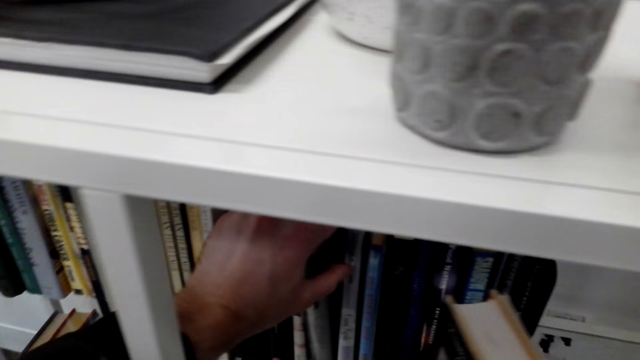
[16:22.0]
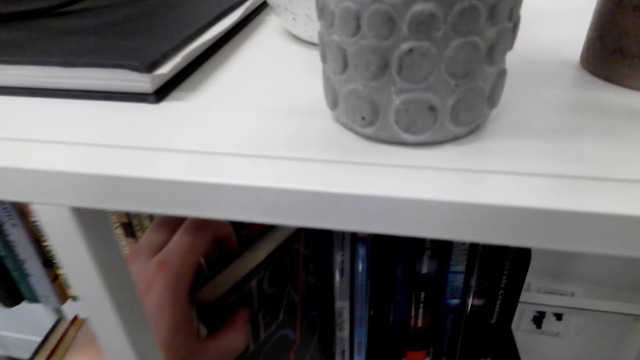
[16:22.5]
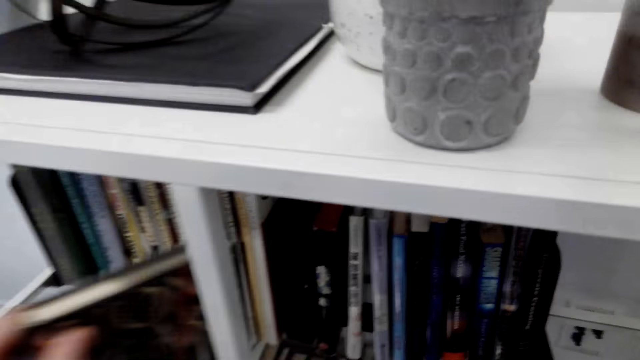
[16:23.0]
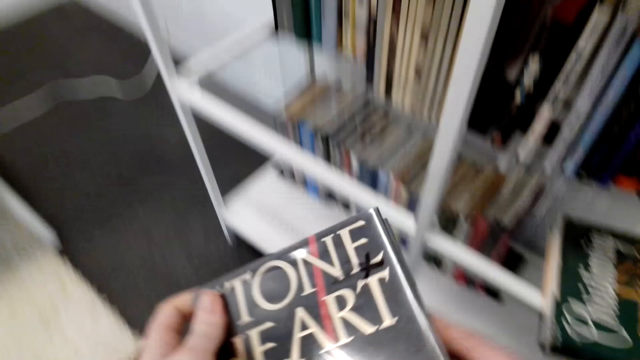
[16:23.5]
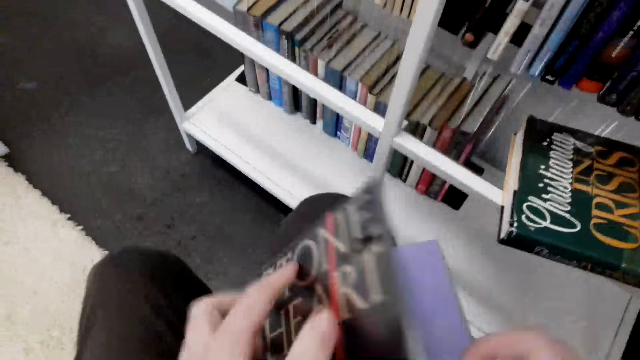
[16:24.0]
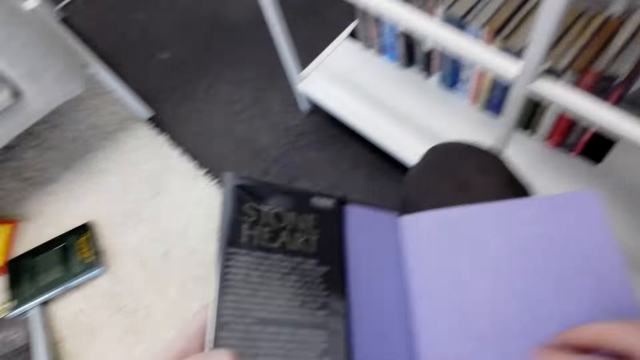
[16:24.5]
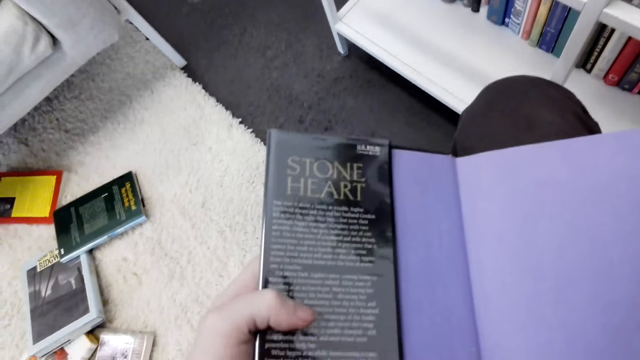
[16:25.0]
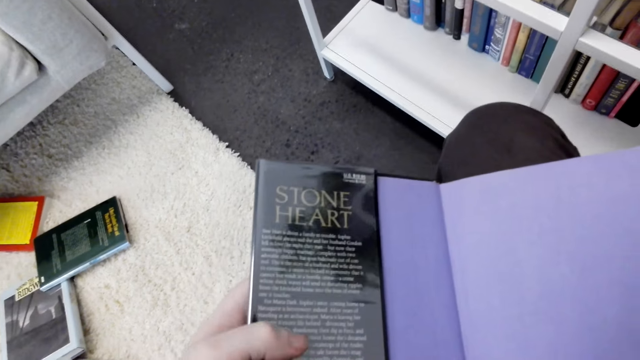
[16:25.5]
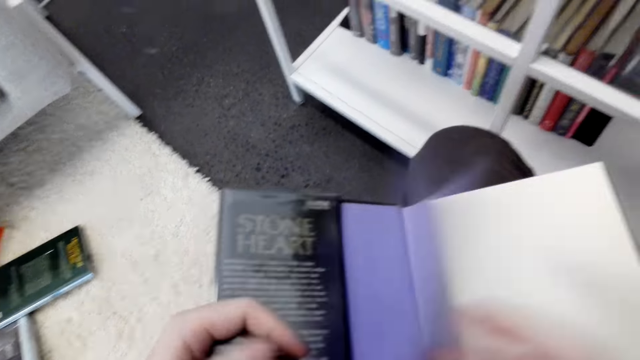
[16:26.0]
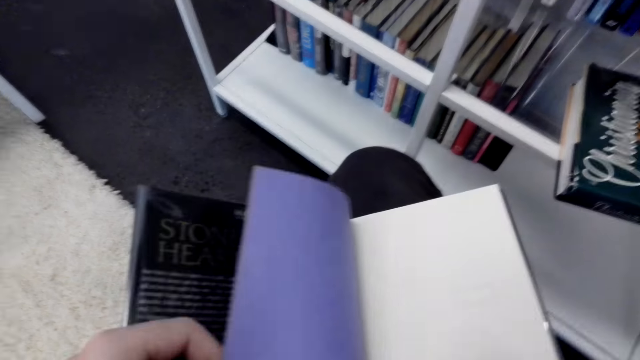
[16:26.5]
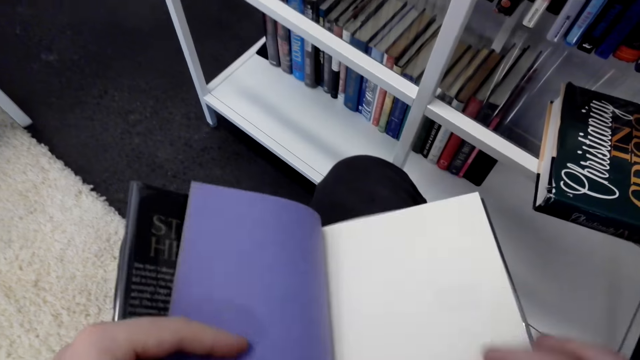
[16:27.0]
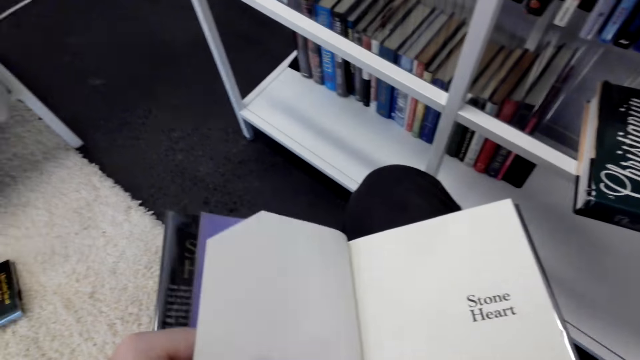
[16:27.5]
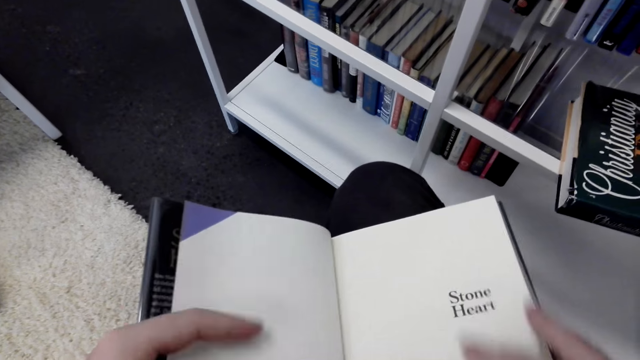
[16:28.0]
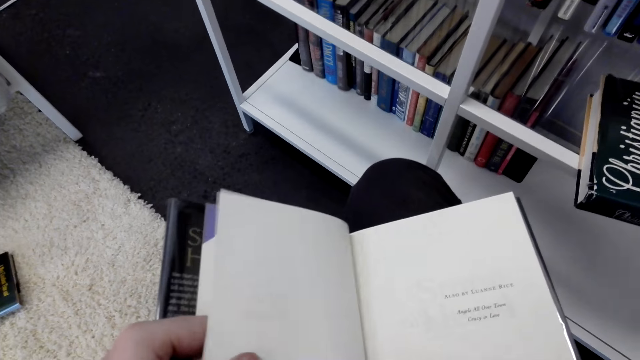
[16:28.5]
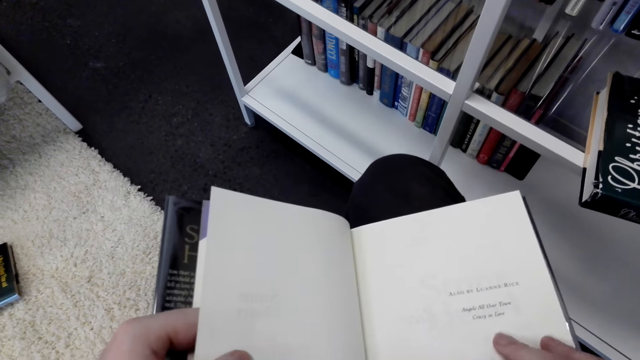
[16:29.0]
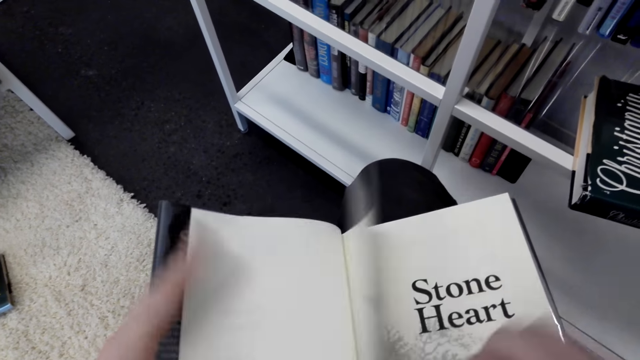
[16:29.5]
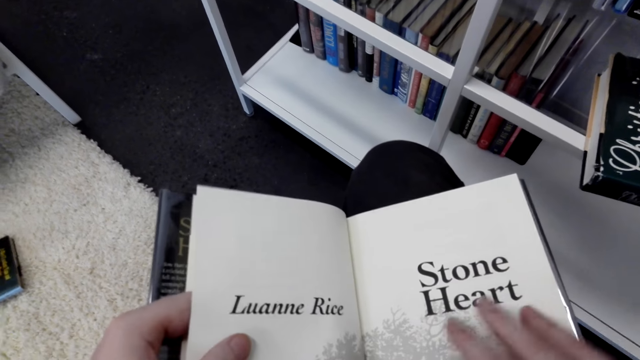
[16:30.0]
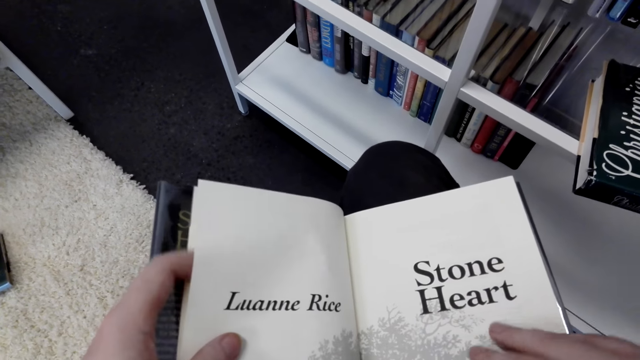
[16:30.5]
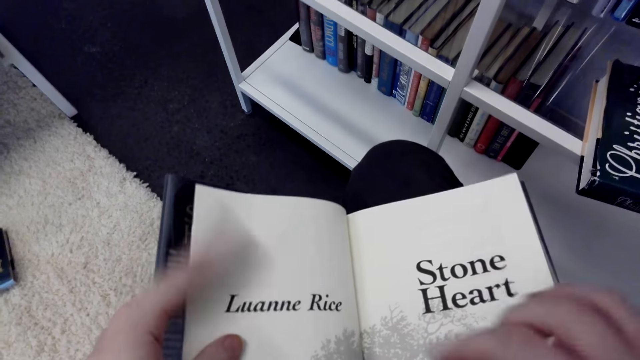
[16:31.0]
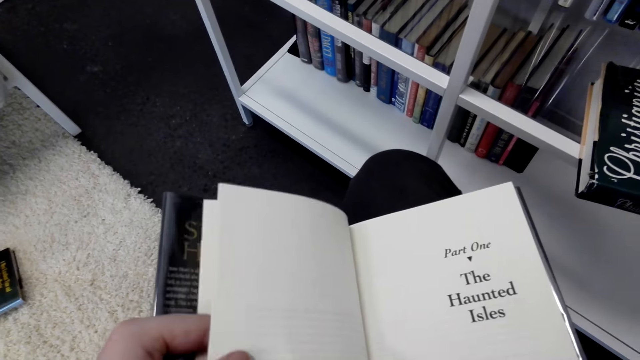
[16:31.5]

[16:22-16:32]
The camera wearer picks up the book from the shelf and opens the pages of the book.

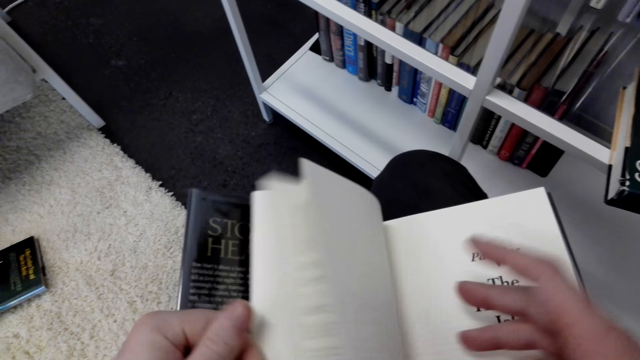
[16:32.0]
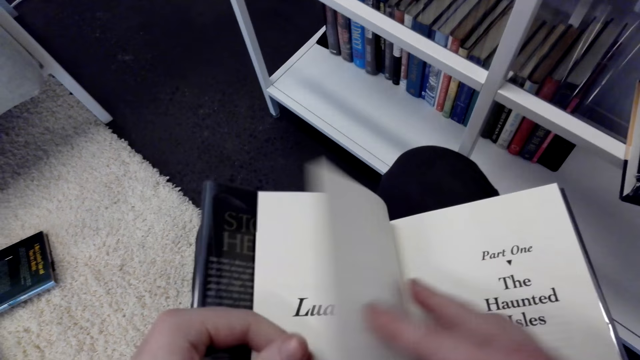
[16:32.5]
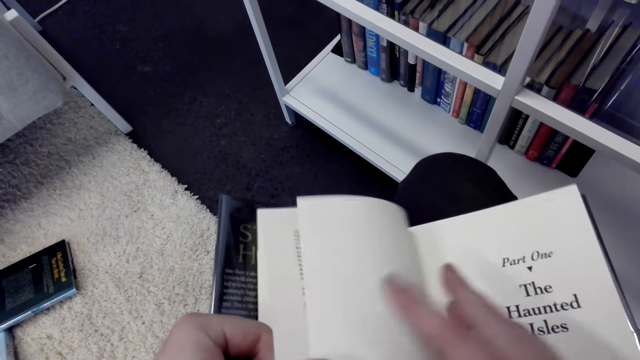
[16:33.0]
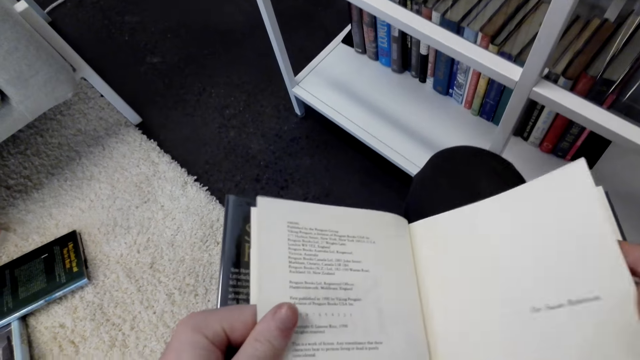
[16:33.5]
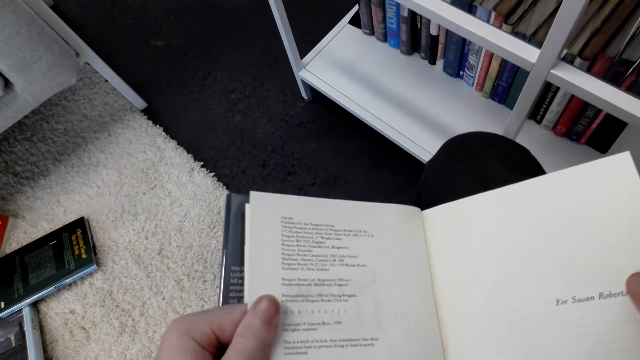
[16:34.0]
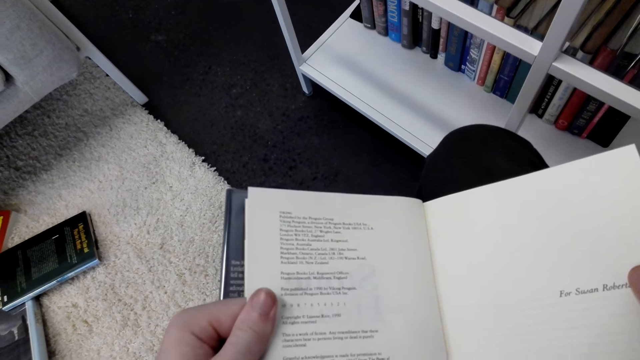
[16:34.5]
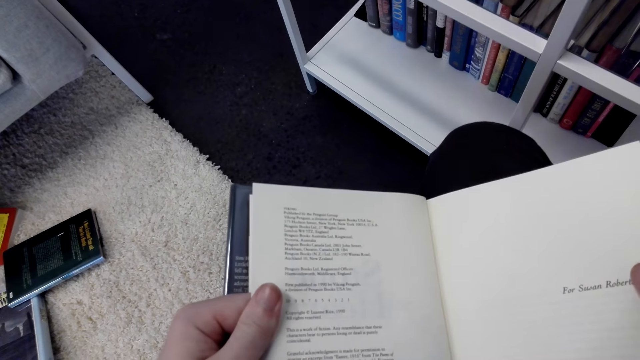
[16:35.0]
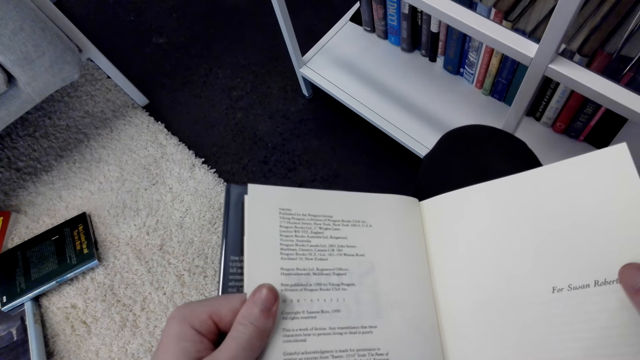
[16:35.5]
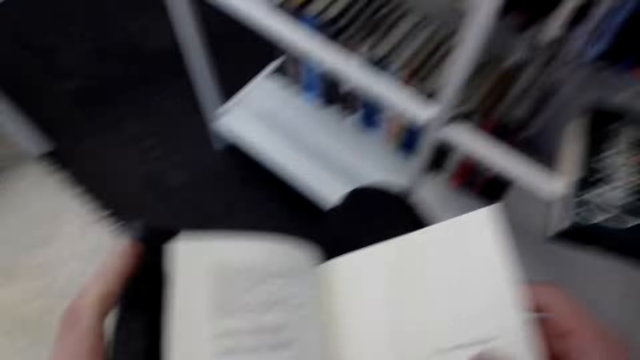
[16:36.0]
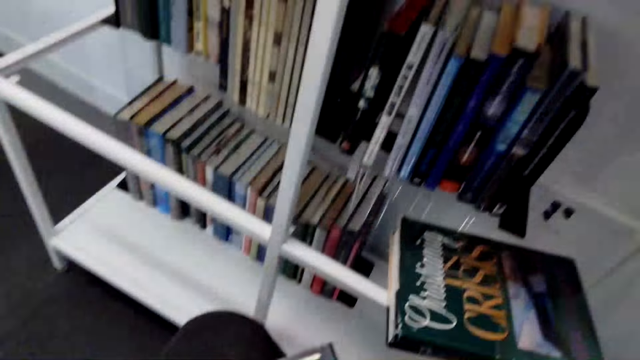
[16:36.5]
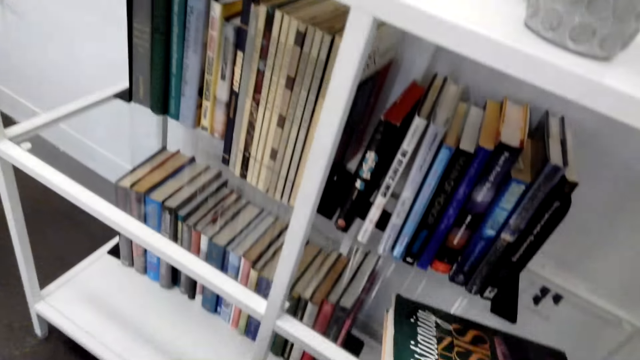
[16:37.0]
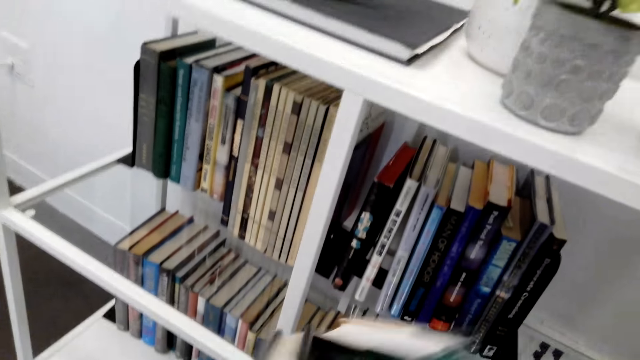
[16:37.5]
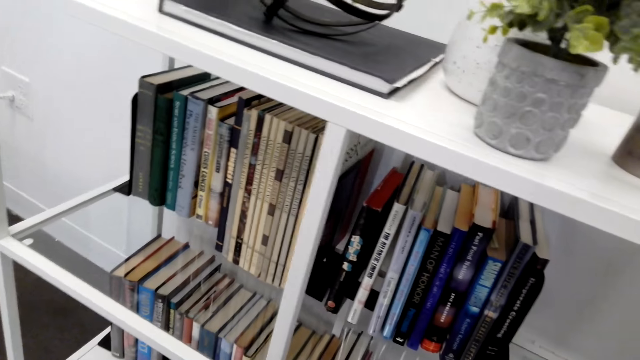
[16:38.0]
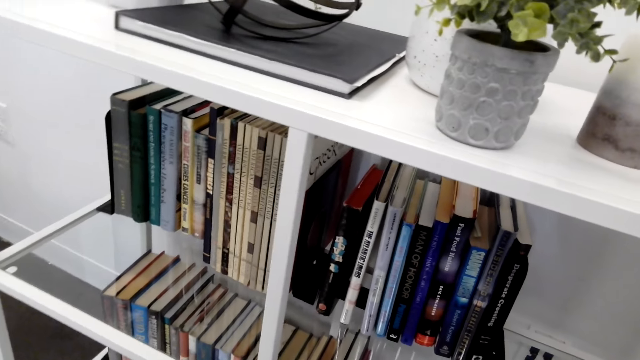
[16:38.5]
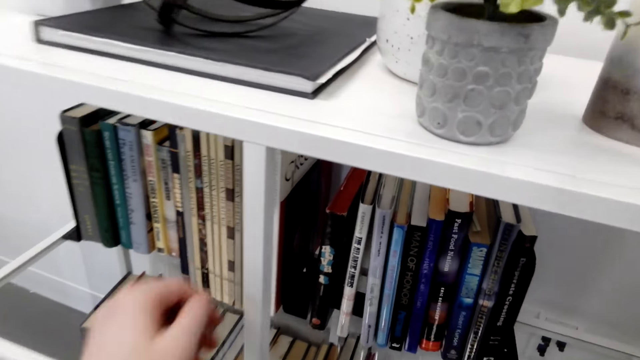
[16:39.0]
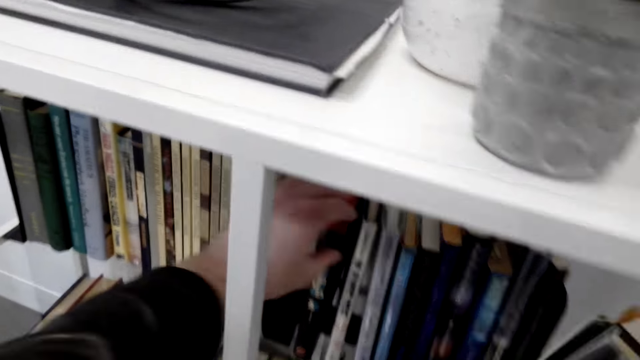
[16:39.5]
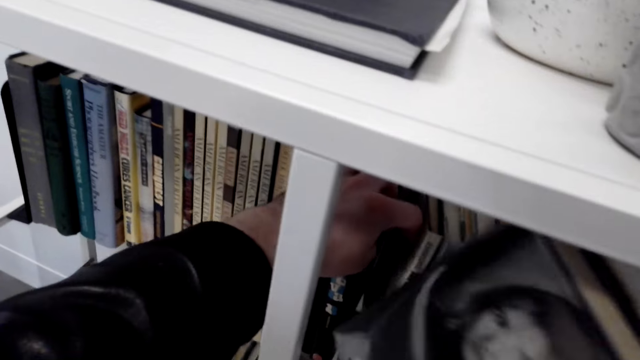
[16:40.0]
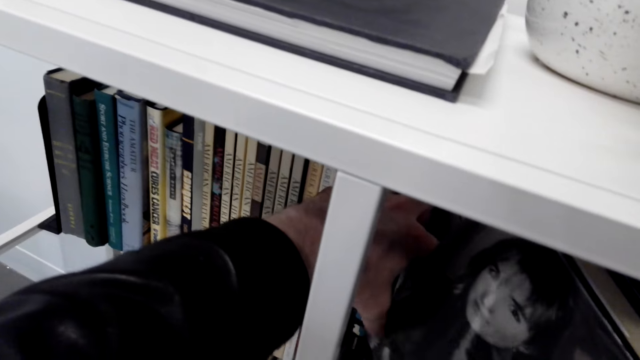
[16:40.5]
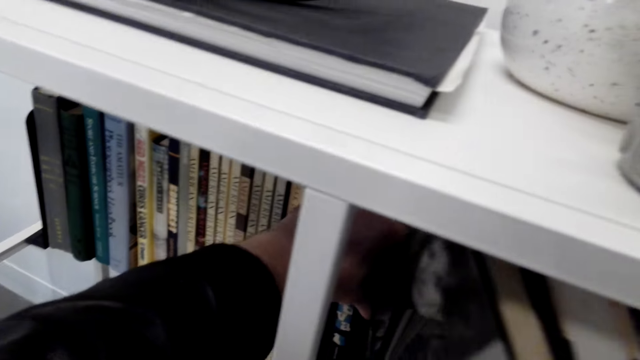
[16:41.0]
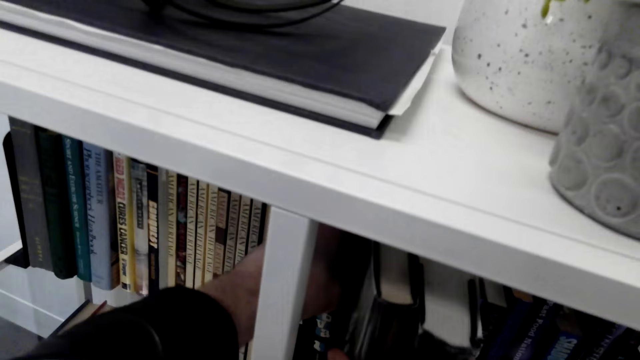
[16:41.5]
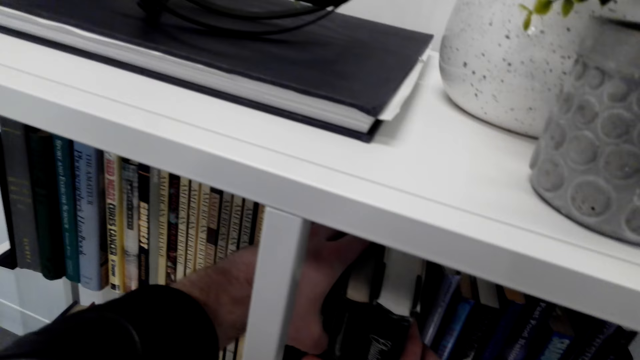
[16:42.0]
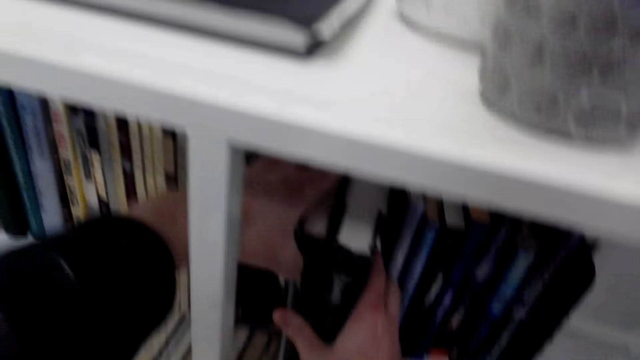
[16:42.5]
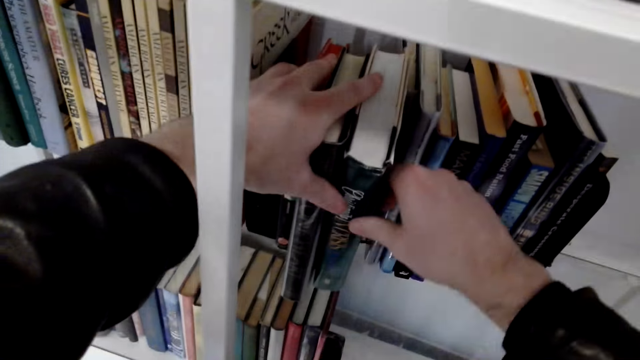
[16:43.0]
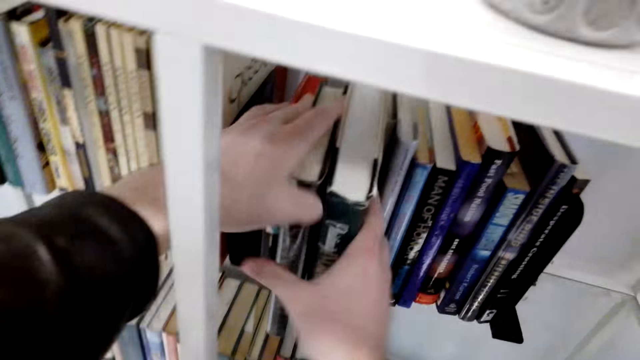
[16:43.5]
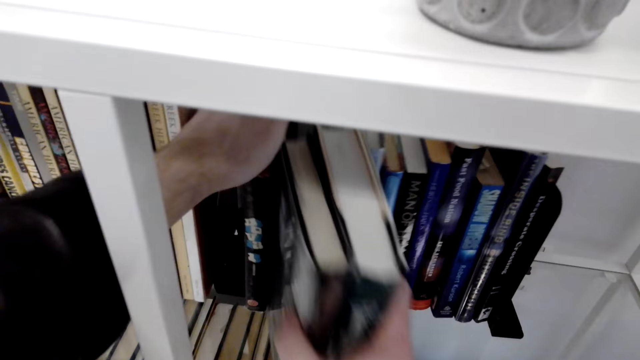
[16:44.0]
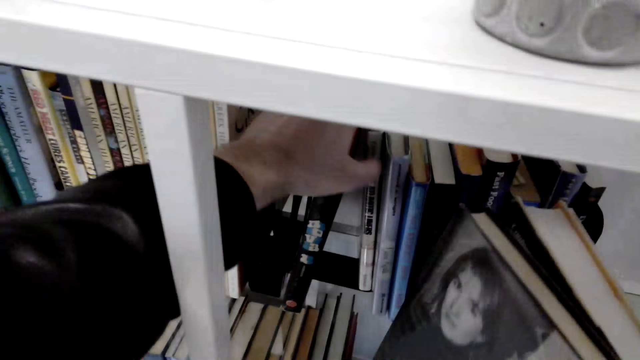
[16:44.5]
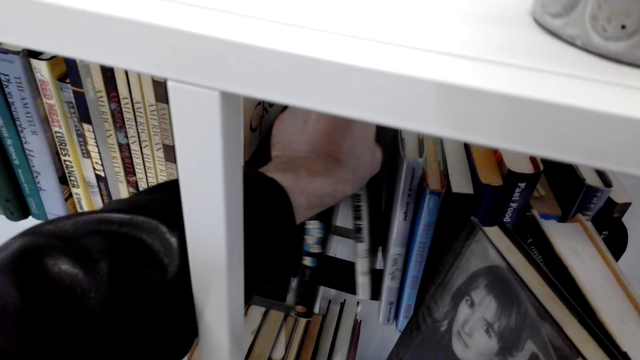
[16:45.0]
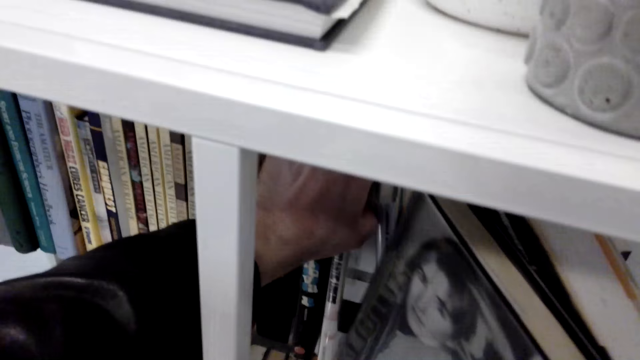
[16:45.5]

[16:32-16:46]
The camera wearer stares at the book. They put the book on the shelf.
